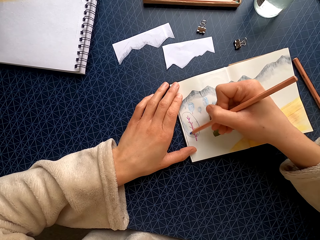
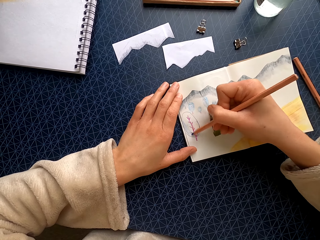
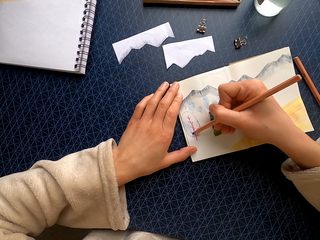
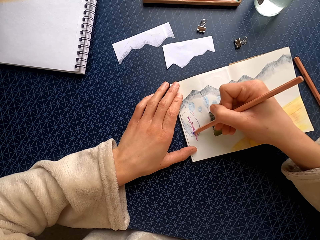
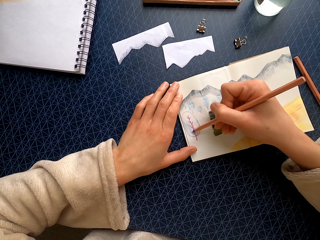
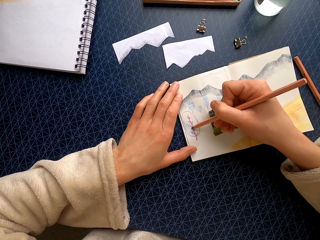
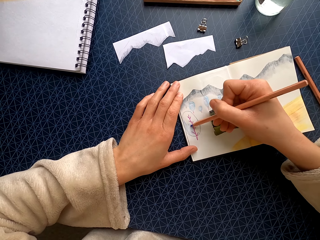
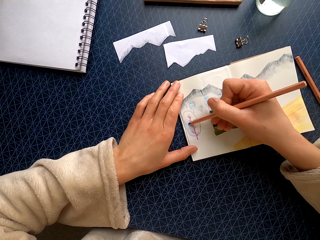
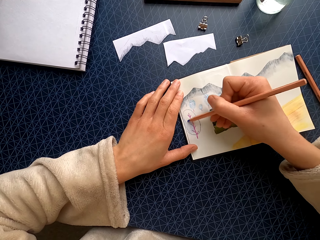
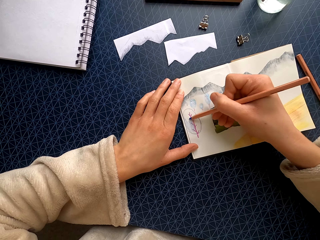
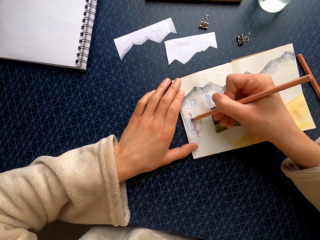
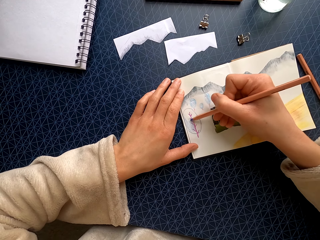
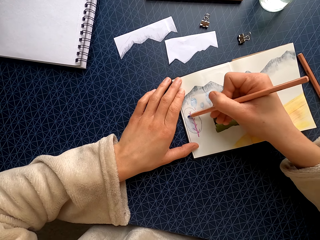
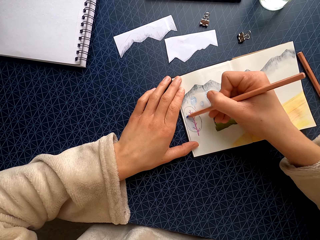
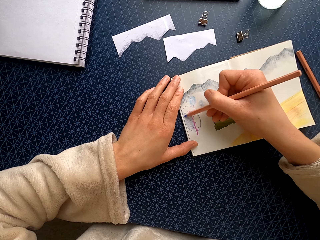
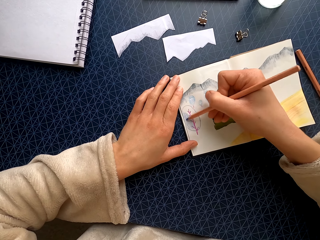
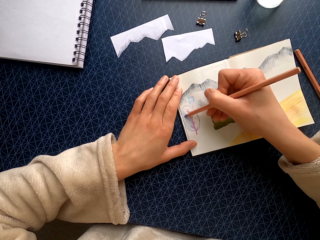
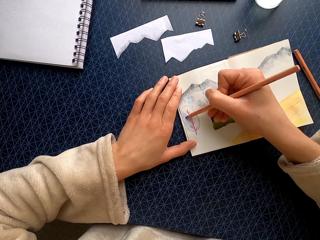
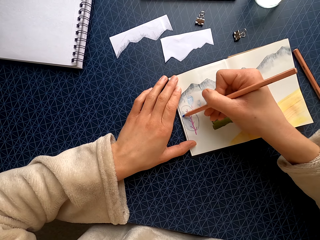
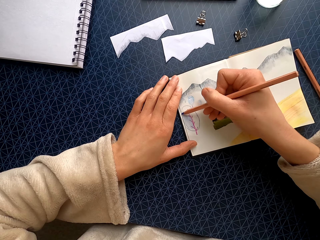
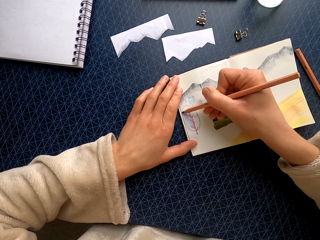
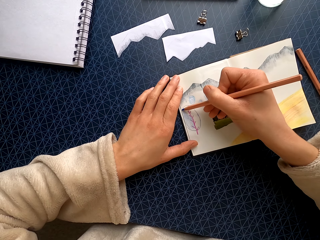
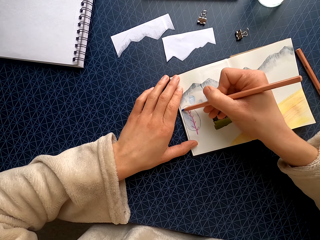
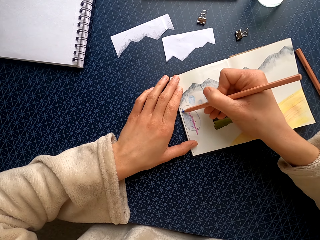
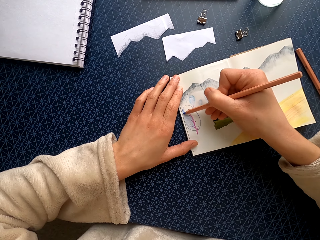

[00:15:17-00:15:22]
The camera wearer colors the drawing.

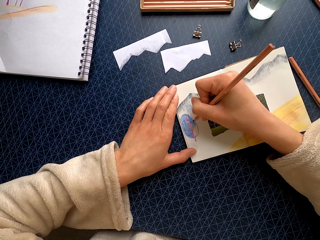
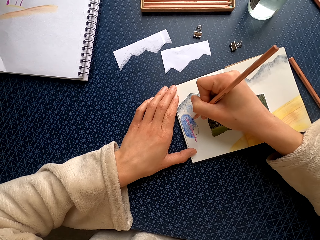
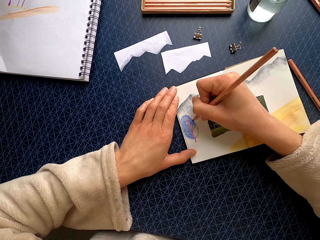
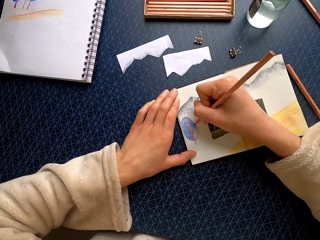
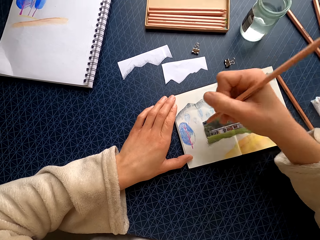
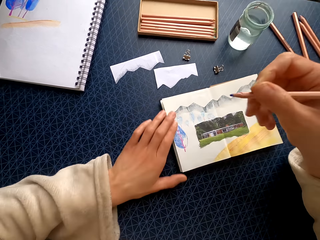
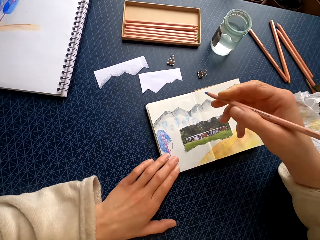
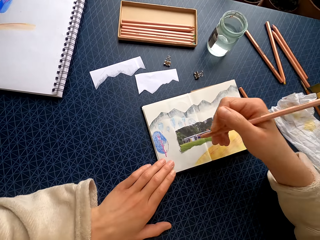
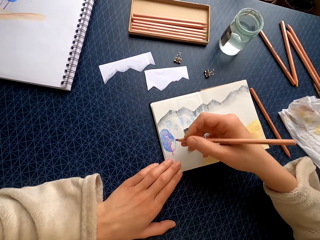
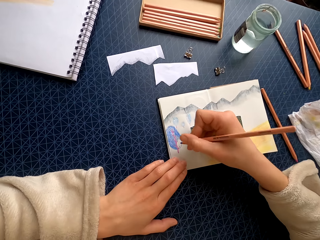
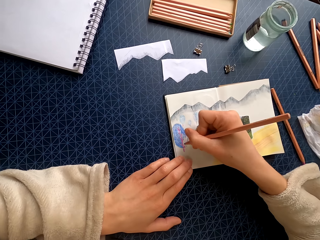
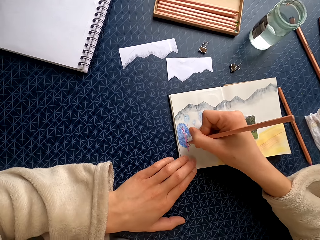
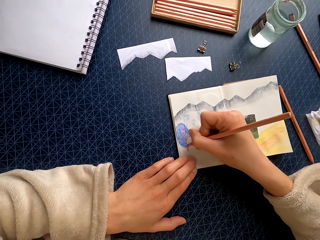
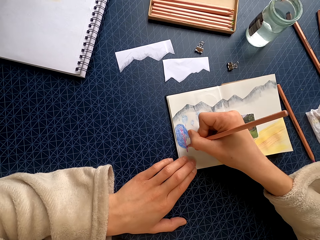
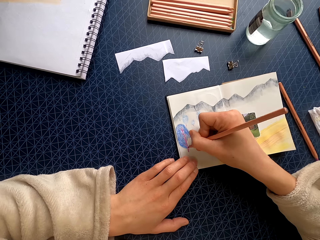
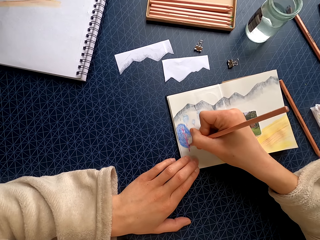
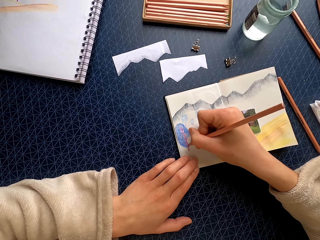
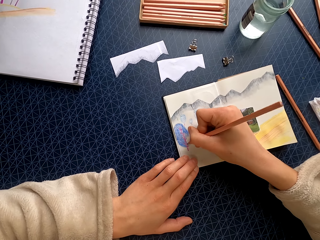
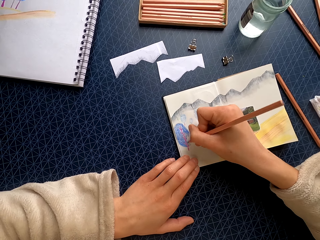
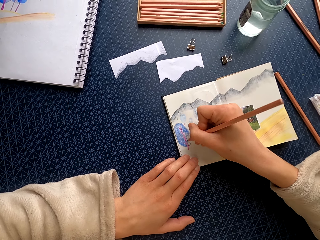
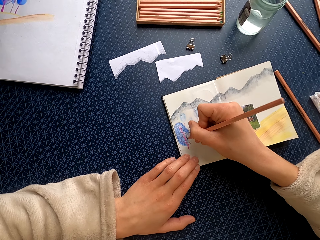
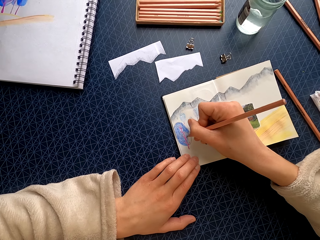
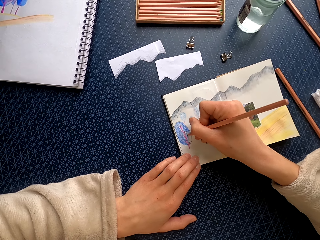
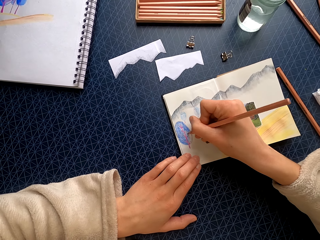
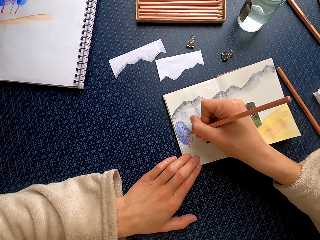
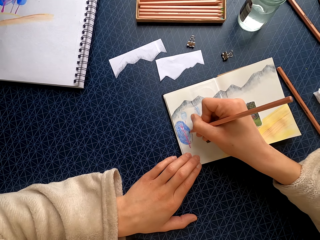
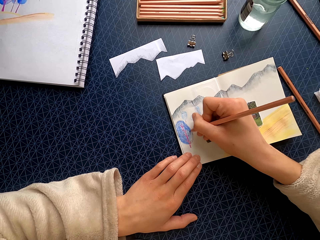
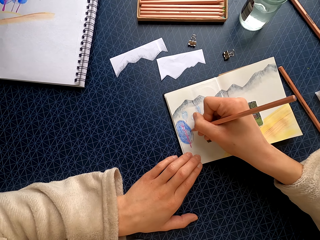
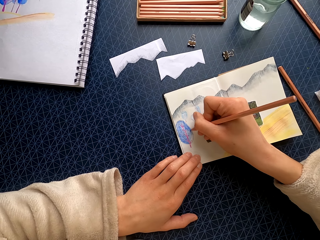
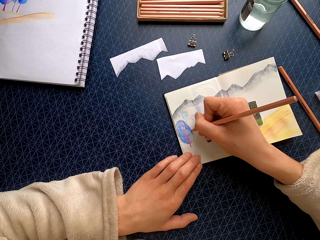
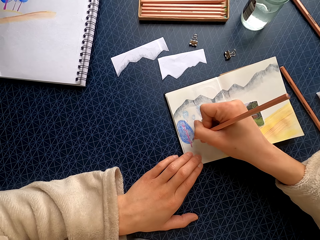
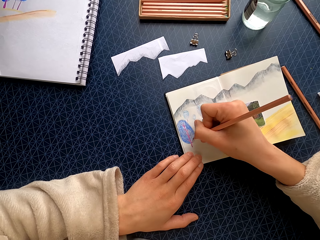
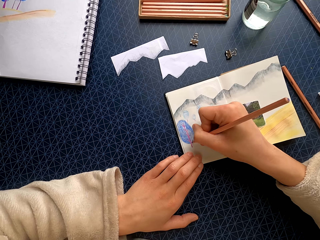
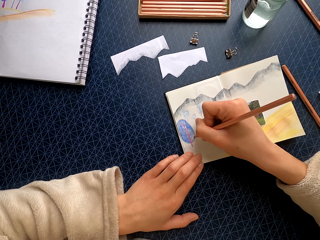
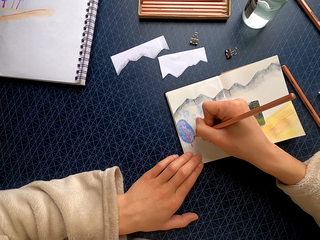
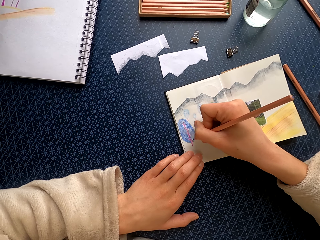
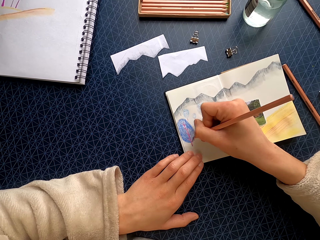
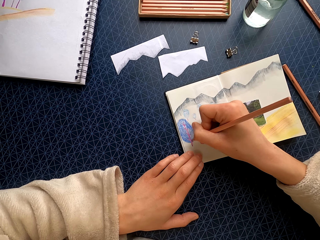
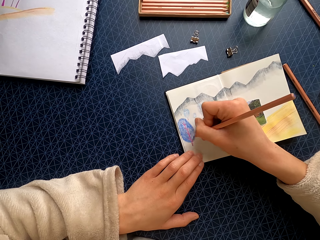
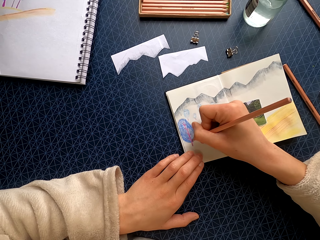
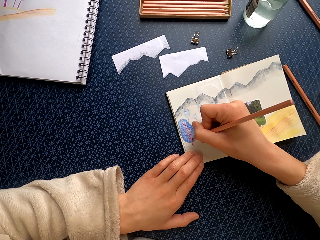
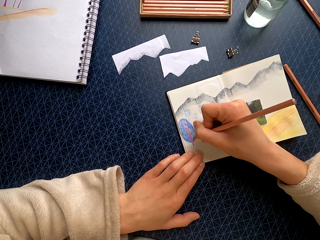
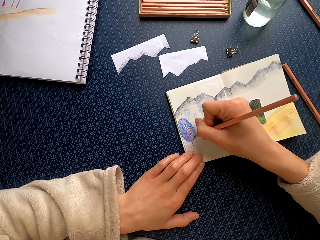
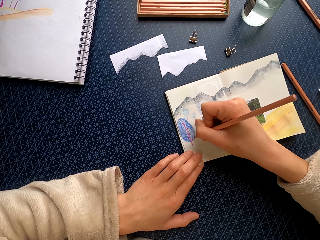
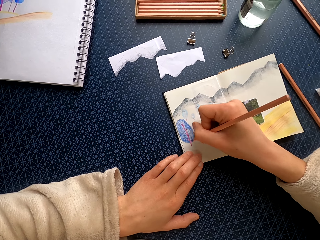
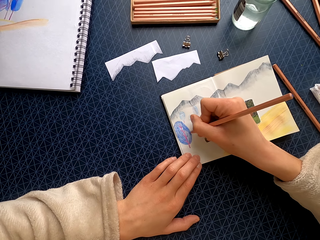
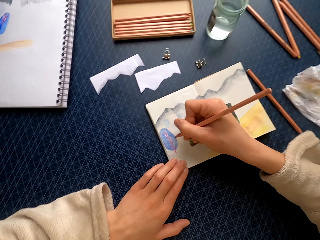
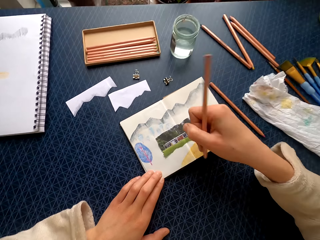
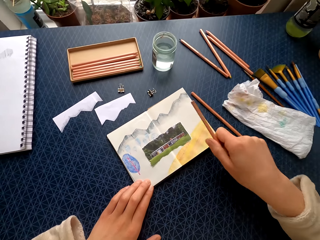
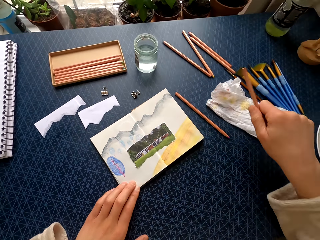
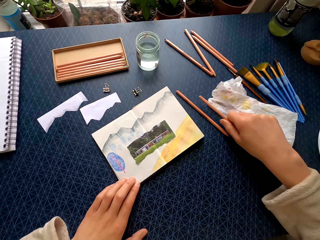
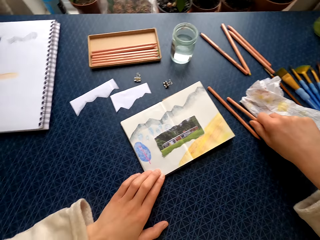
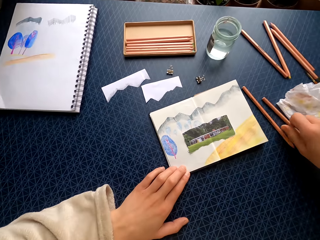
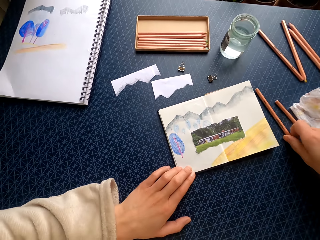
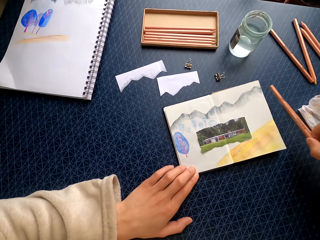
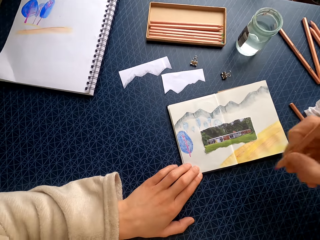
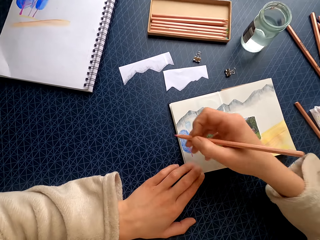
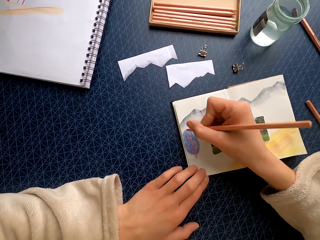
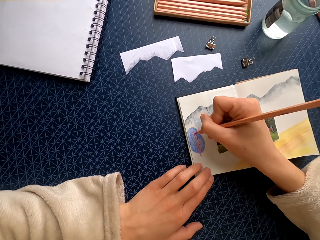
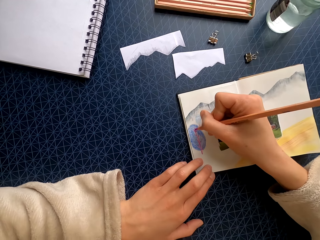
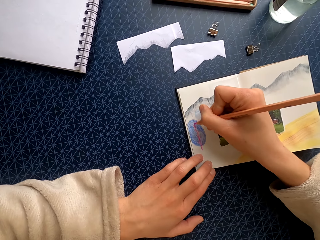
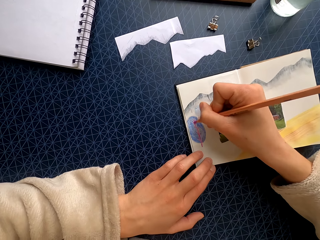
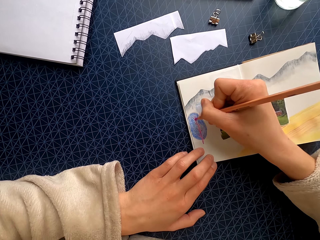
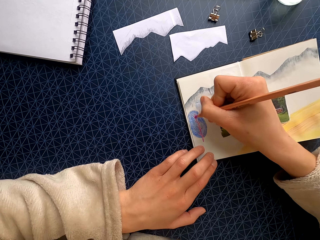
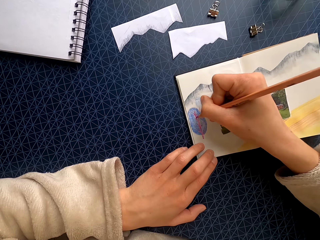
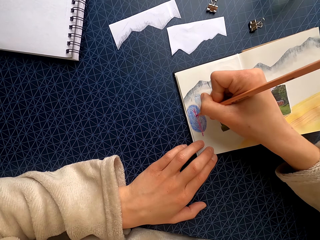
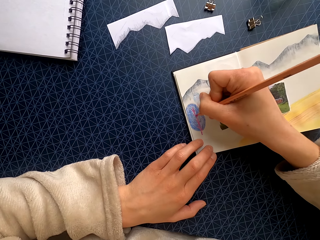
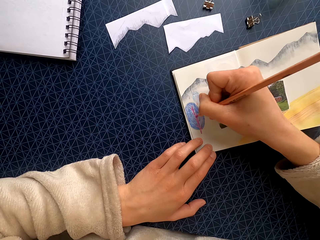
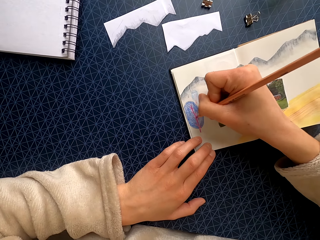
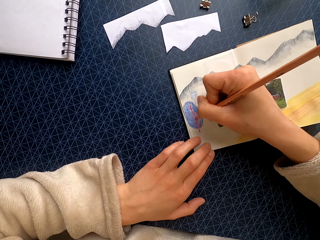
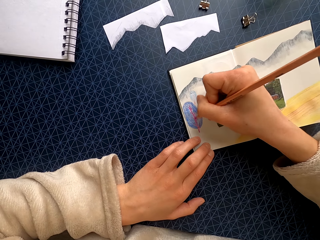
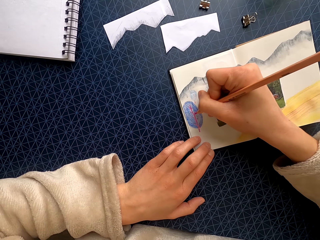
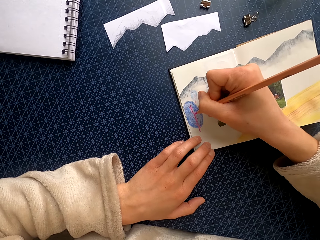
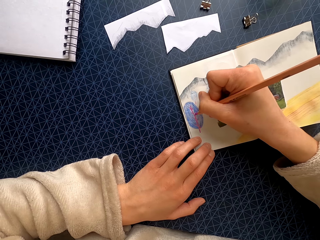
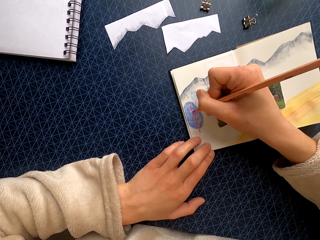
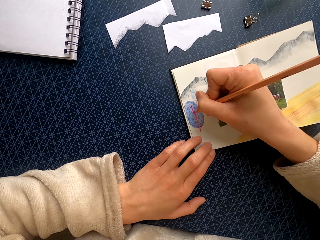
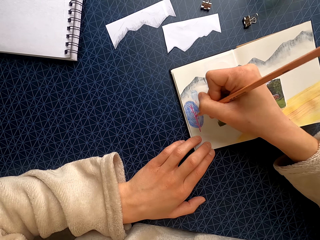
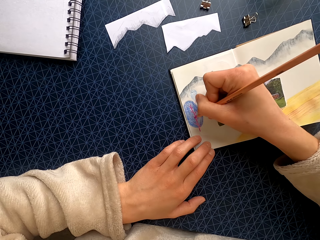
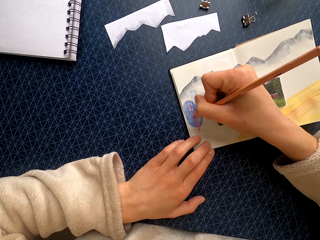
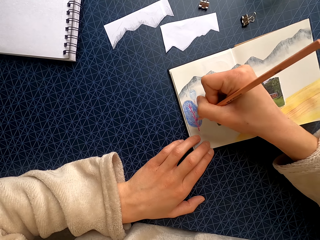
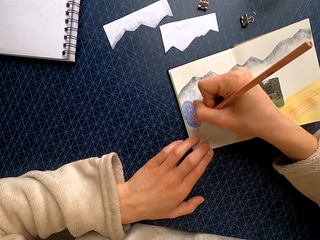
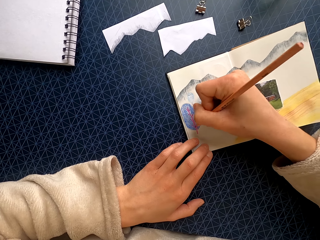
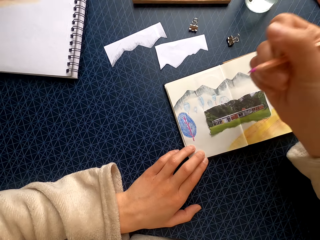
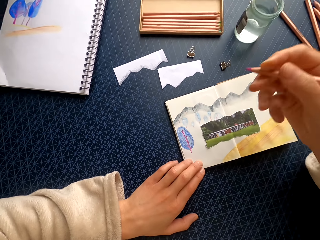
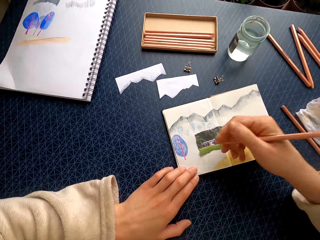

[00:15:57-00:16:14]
The camera wearer moves their hand along the drawing. They color the drawing. They put the color pencil on the table. They pick up the color pencil. They color the drawing. They draw on the paper.
